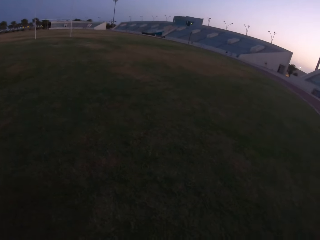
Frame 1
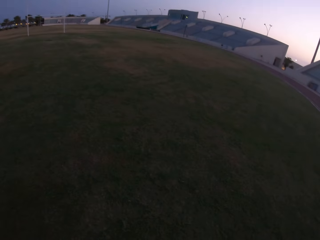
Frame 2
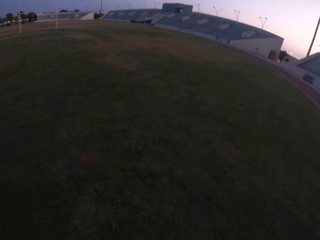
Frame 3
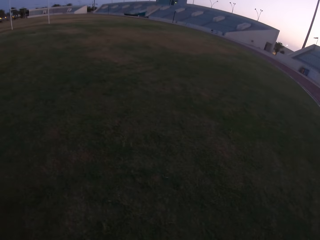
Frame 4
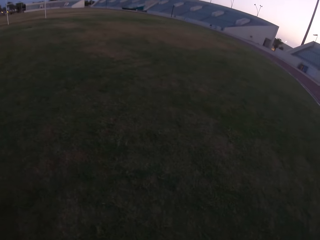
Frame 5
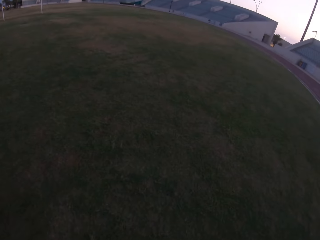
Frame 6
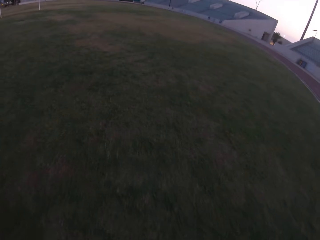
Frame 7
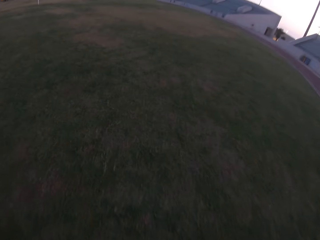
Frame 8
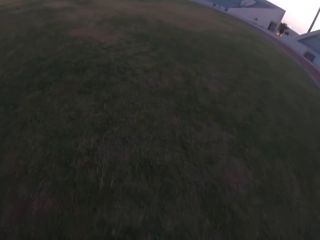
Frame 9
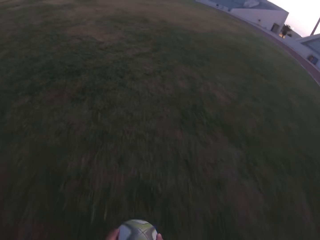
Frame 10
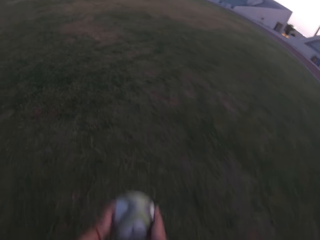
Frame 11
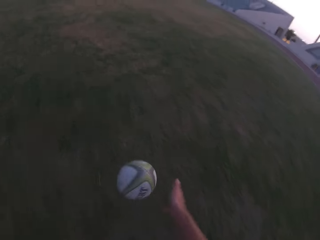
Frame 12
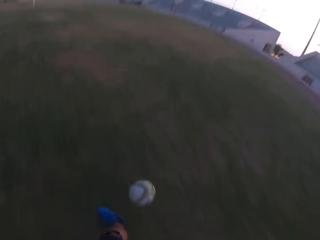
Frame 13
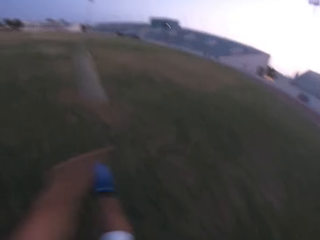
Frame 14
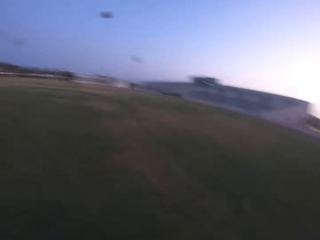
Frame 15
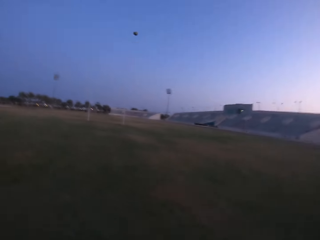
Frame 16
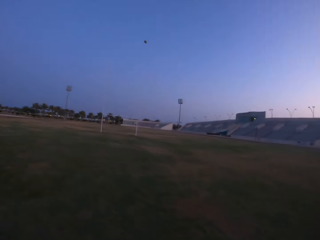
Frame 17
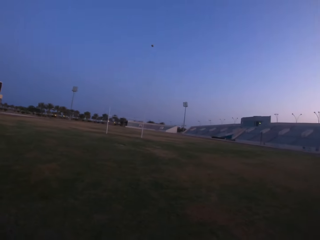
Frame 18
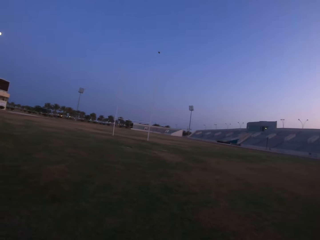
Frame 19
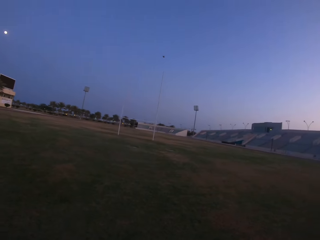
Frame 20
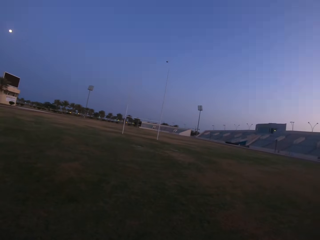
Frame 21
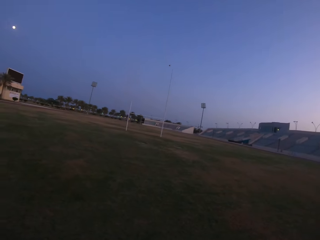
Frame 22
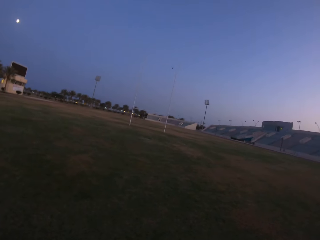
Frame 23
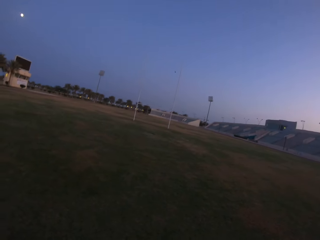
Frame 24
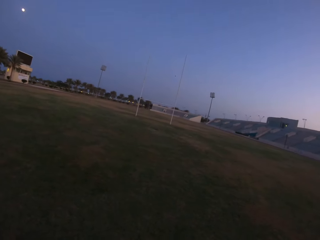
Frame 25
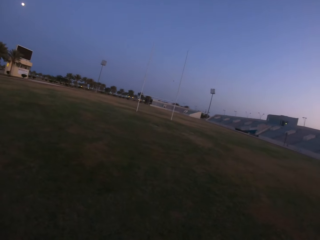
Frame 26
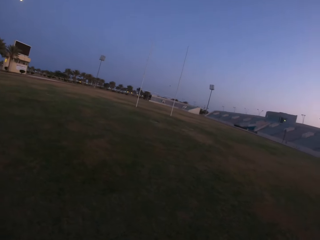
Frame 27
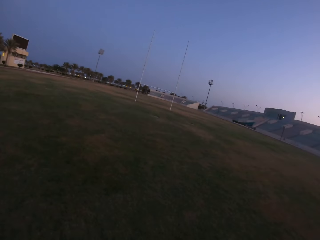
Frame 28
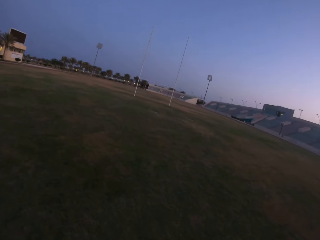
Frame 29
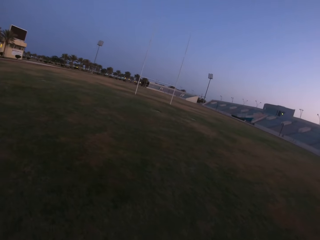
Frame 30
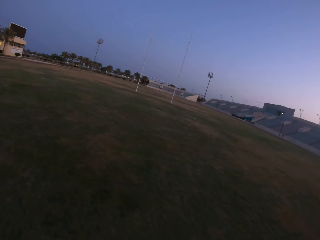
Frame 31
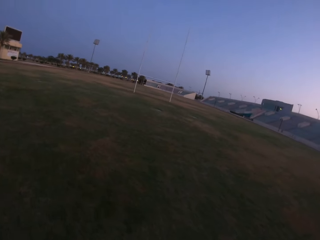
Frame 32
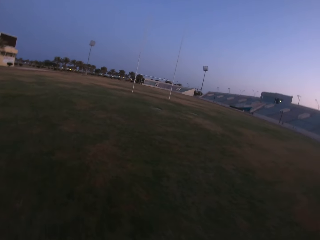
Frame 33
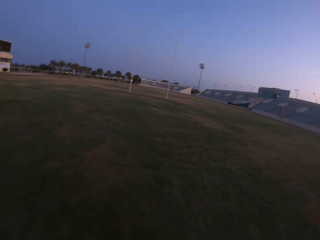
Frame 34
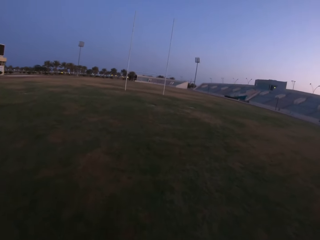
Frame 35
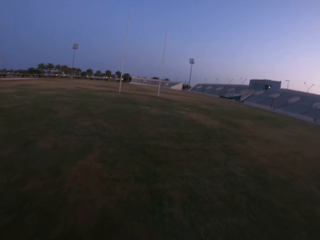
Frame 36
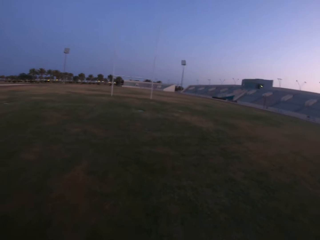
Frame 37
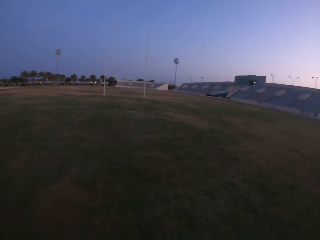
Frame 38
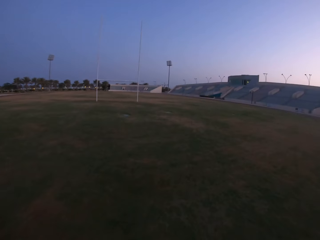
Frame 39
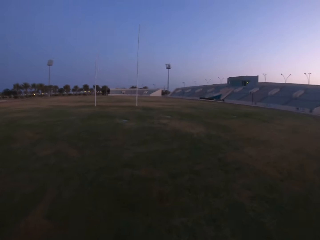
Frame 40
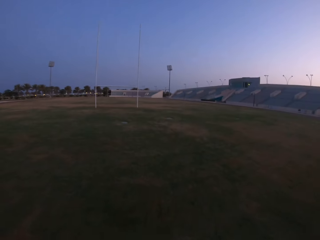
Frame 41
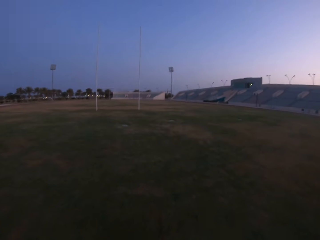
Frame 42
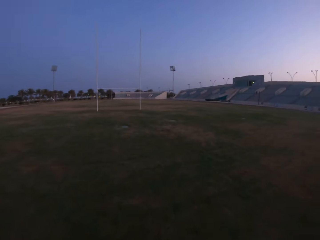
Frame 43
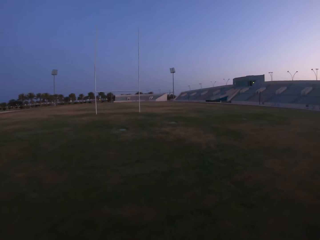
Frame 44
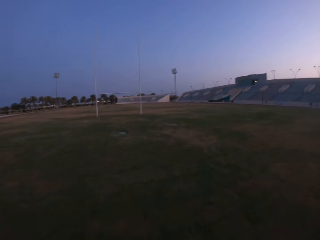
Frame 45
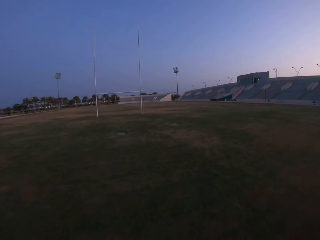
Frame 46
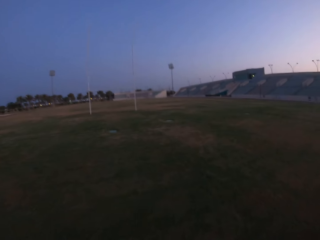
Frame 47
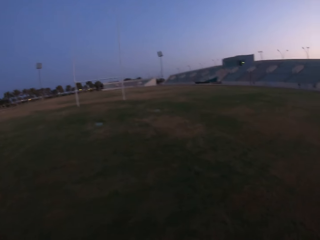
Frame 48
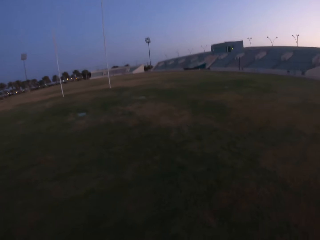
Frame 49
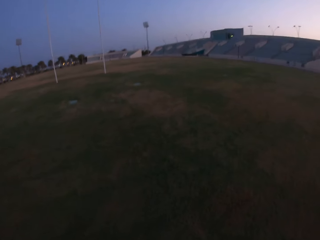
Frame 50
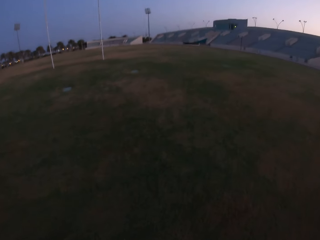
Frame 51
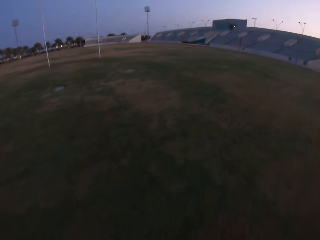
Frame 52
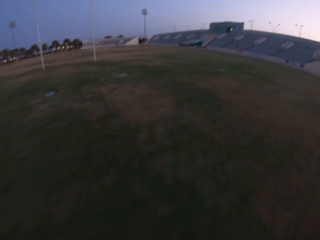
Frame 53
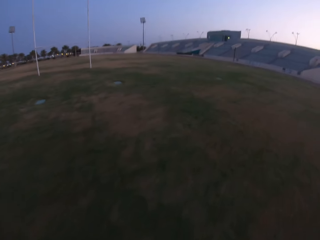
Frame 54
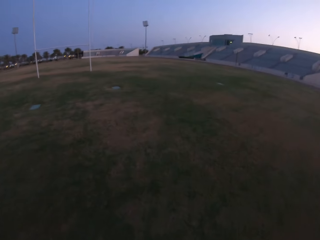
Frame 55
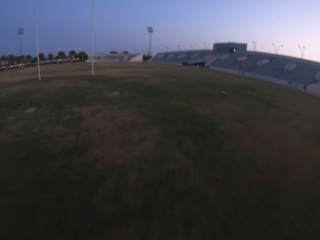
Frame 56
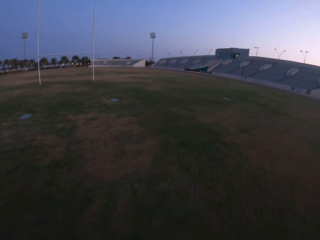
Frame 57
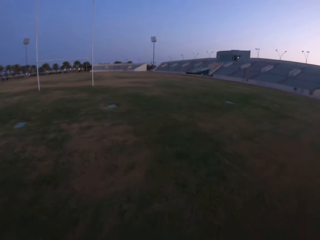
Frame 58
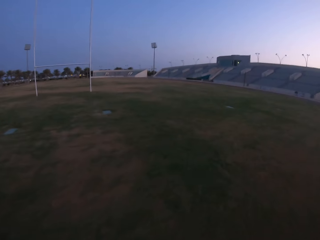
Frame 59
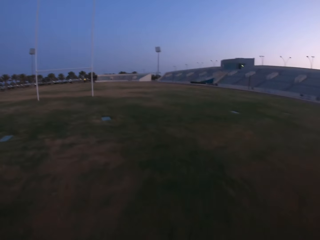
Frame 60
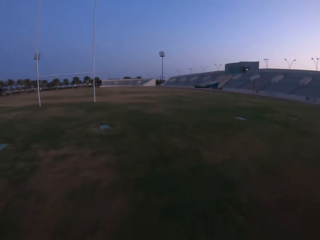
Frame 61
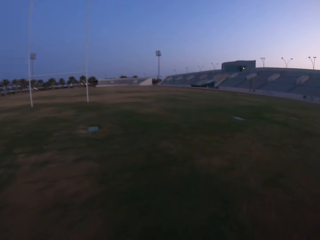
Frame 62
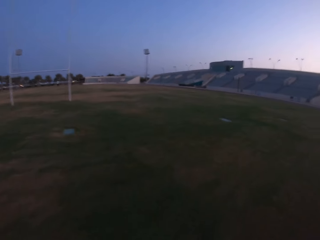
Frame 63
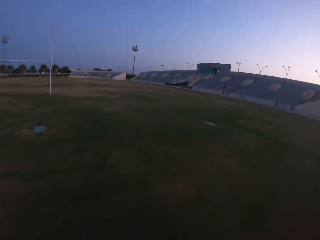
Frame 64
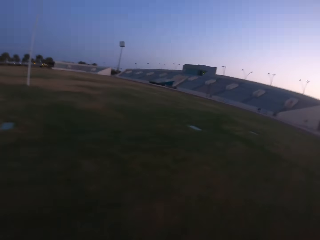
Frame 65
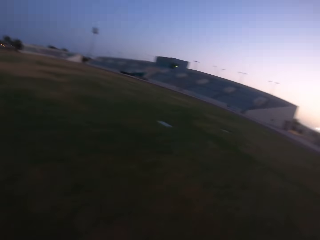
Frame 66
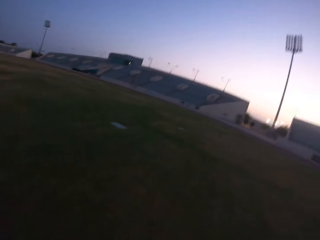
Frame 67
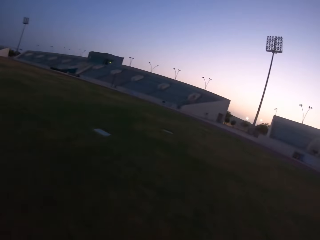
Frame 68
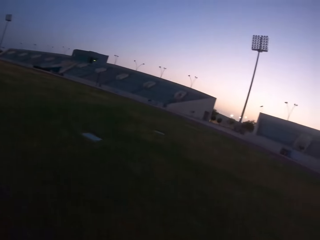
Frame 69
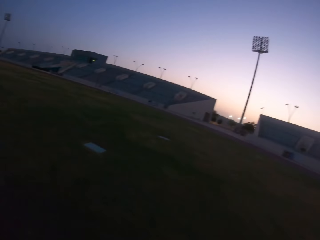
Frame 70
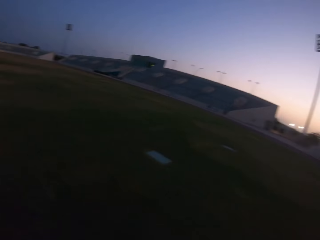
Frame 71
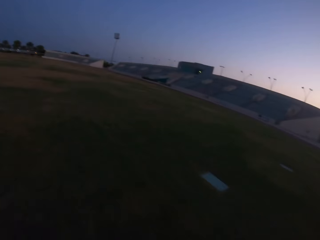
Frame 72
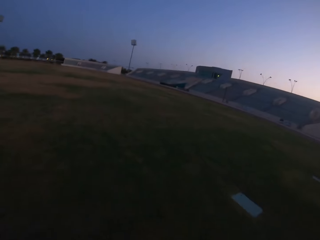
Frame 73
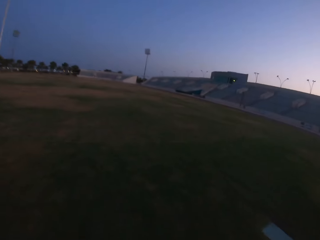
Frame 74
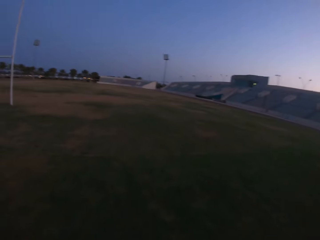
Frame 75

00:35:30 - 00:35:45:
The camera wearer kicks the ball. They walk towards the ball.

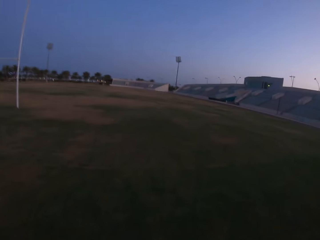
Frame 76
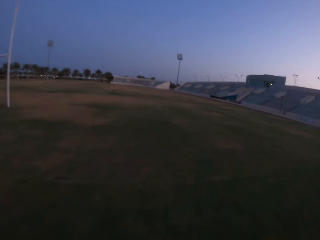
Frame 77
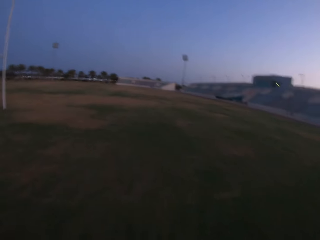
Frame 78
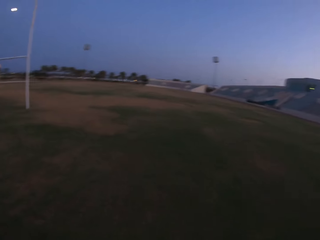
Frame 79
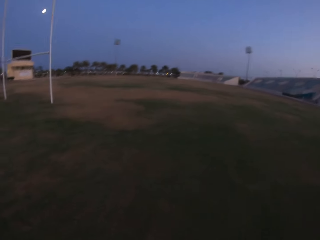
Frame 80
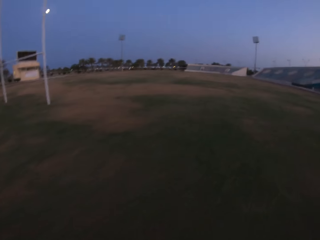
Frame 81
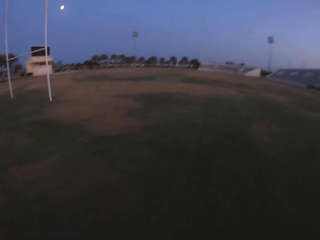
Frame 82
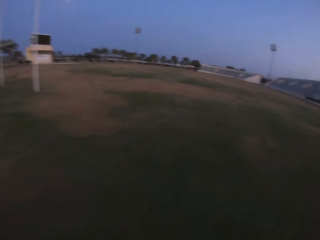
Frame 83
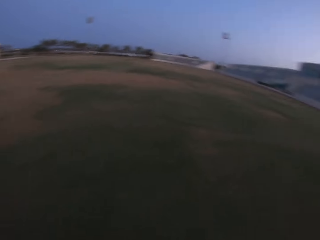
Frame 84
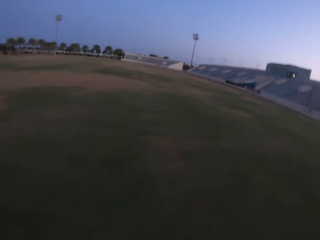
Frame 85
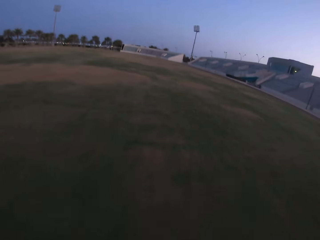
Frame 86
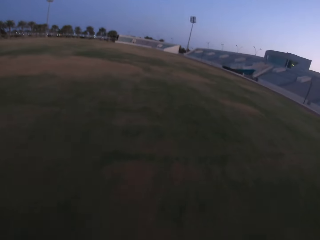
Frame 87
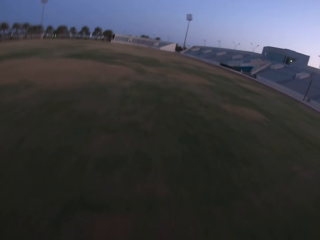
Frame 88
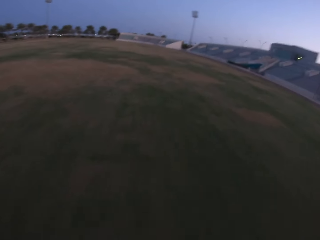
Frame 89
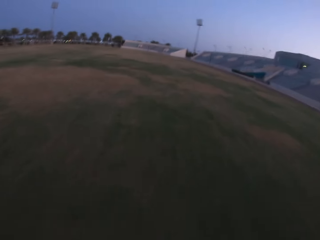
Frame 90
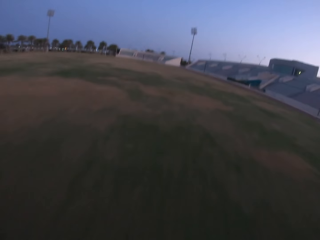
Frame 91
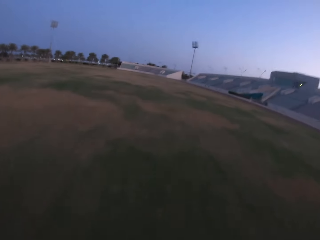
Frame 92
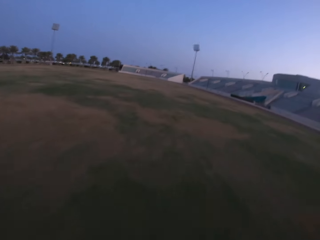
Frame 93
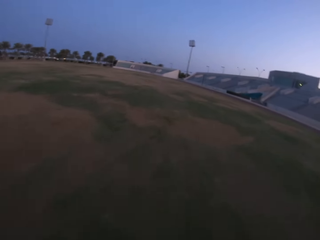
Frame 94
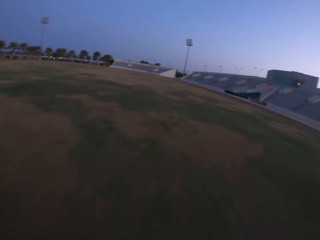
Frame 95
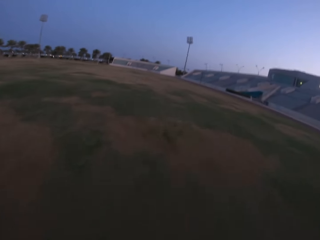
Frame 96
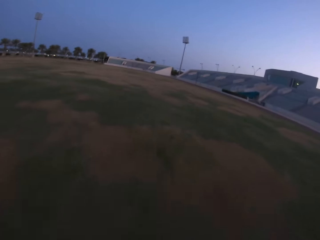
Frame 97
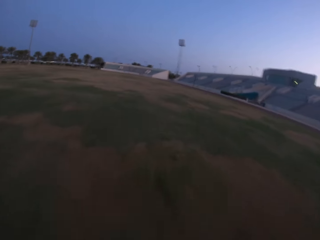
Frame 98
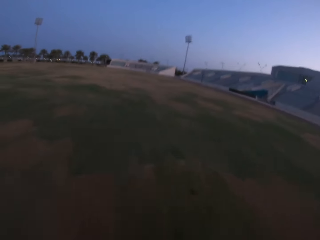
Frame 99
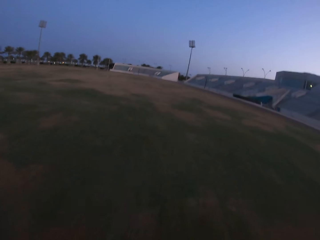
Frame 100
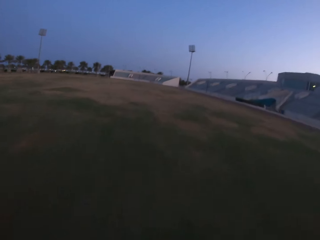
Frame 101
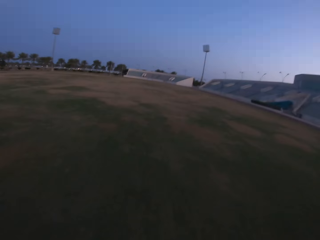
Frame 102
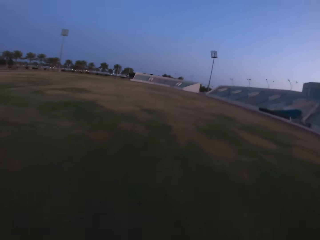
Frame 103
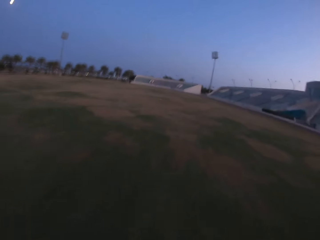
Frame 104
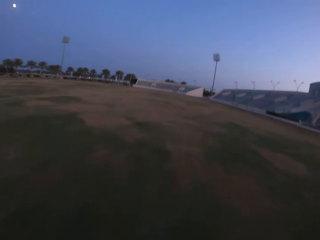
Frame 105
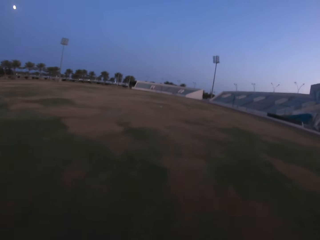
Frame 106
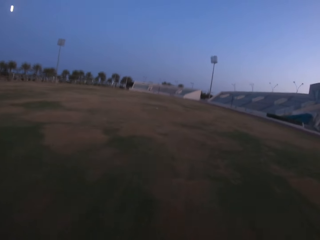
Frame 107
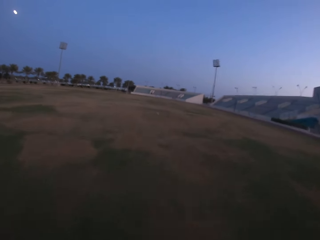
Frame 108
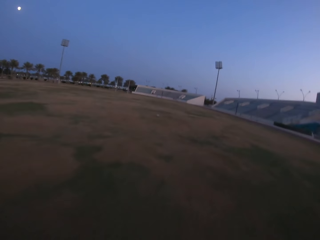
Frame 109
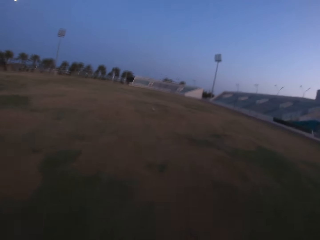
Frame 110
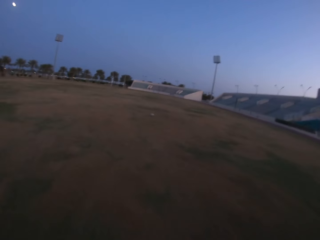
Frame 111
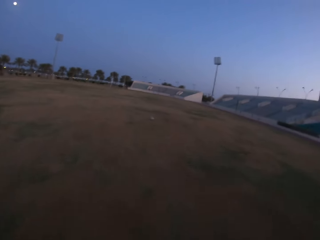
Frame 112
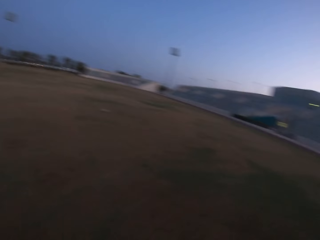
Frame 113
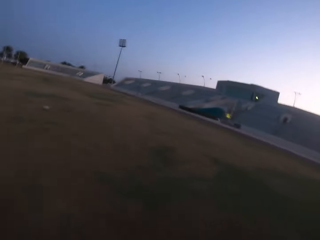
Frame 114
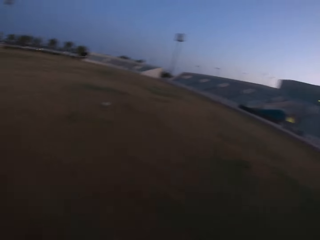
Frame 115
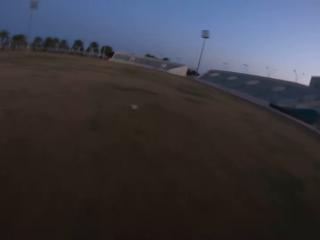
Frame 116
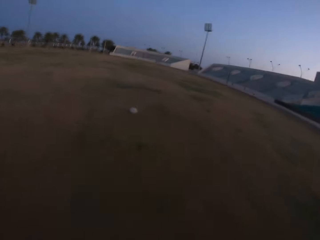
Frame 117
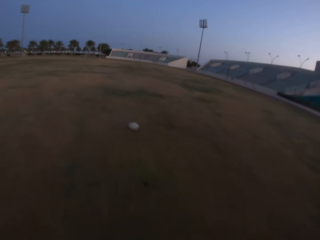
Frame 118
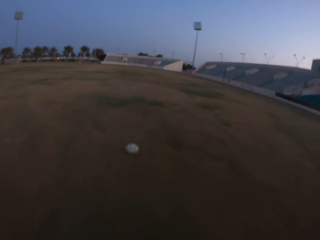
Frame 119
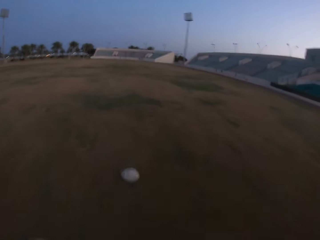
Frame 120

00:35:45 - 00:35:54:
The camera wearer runs in the field.
